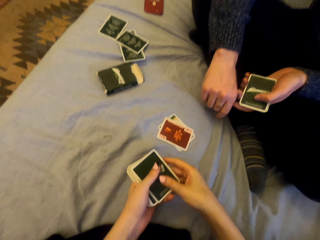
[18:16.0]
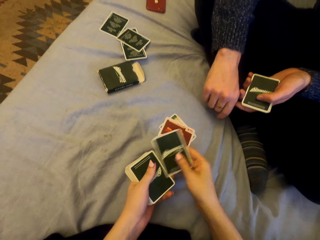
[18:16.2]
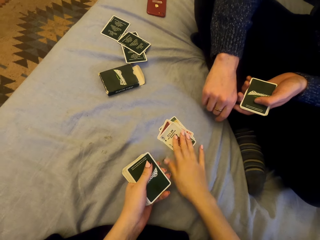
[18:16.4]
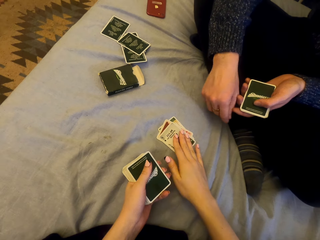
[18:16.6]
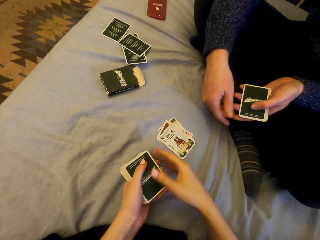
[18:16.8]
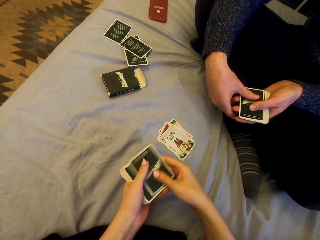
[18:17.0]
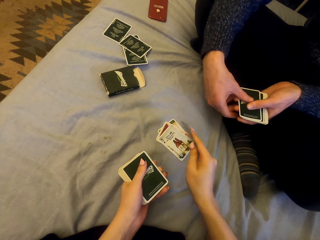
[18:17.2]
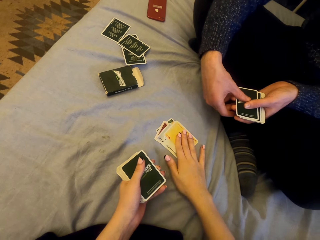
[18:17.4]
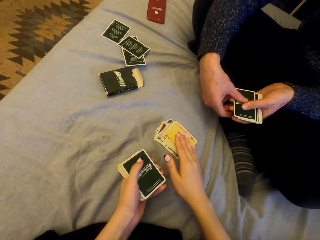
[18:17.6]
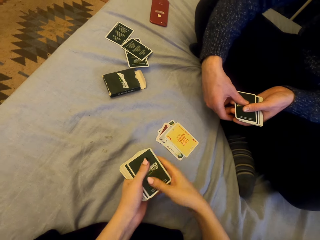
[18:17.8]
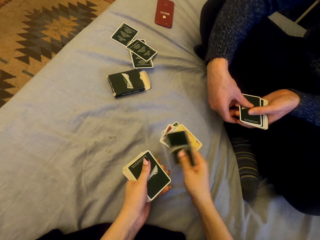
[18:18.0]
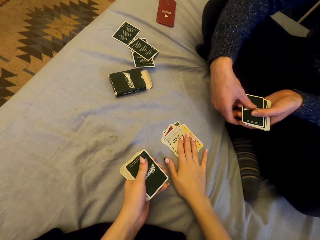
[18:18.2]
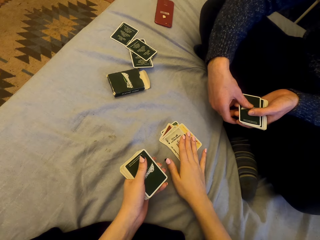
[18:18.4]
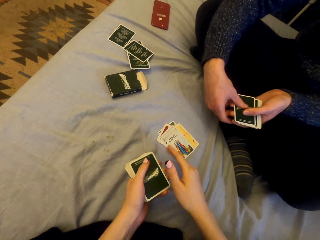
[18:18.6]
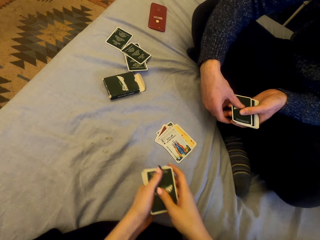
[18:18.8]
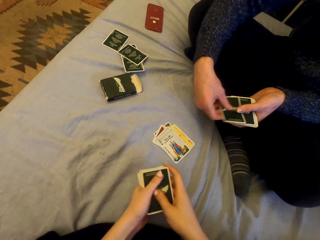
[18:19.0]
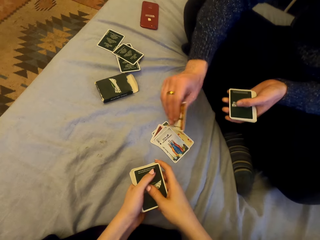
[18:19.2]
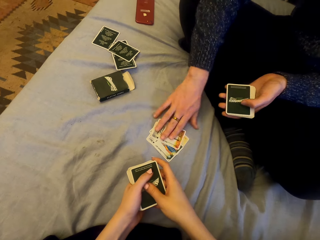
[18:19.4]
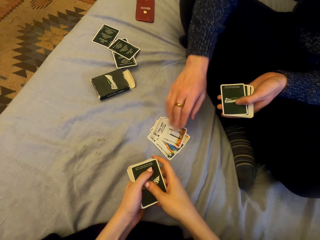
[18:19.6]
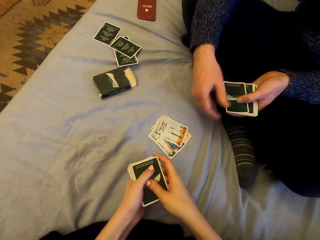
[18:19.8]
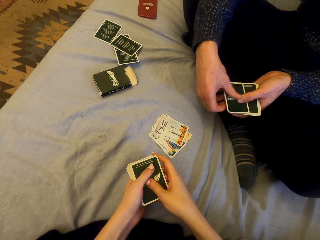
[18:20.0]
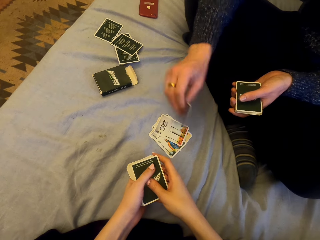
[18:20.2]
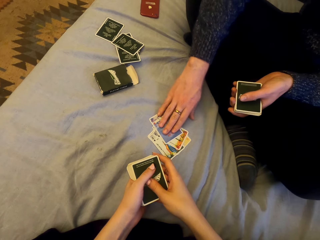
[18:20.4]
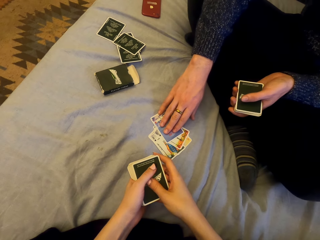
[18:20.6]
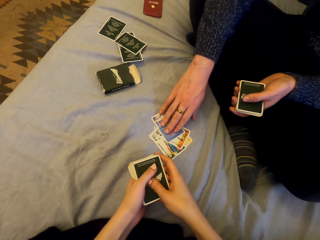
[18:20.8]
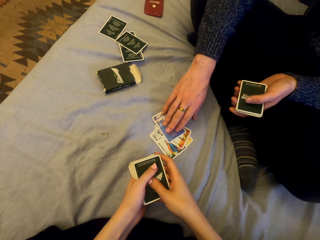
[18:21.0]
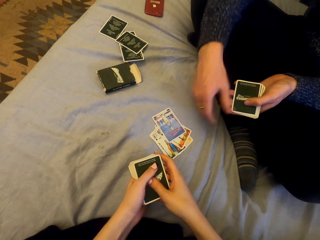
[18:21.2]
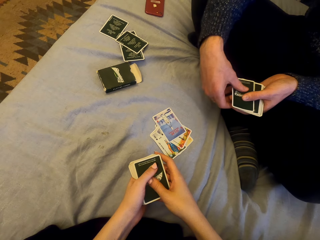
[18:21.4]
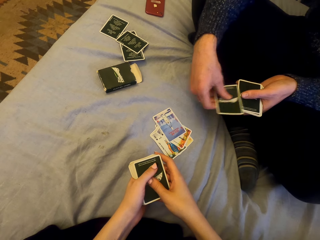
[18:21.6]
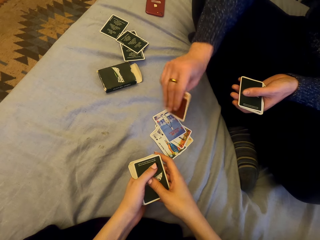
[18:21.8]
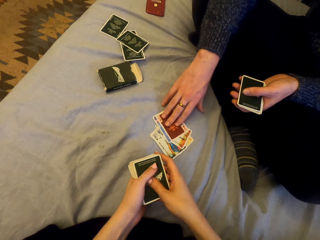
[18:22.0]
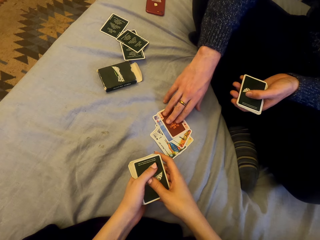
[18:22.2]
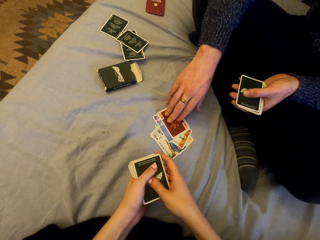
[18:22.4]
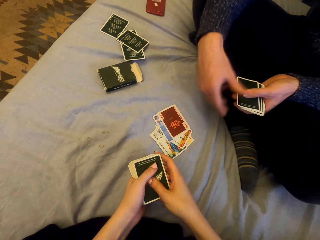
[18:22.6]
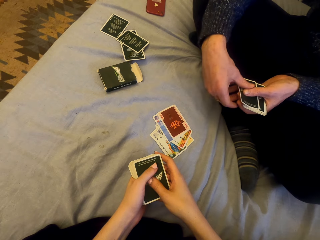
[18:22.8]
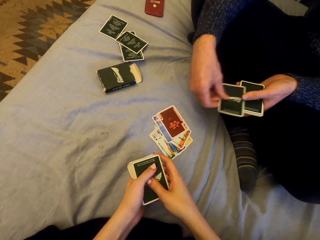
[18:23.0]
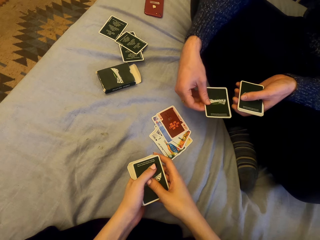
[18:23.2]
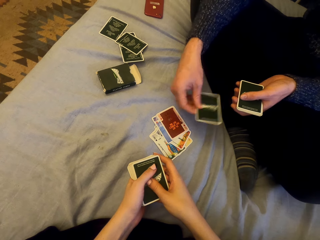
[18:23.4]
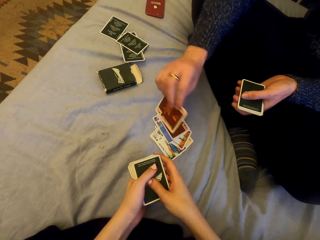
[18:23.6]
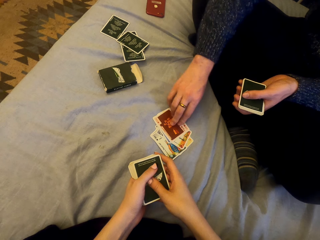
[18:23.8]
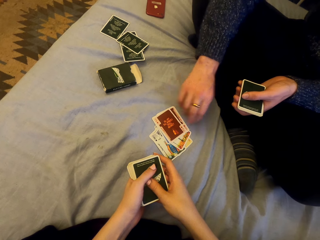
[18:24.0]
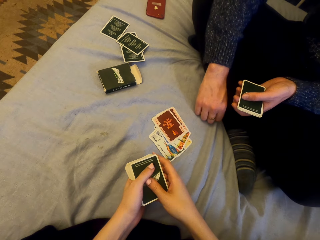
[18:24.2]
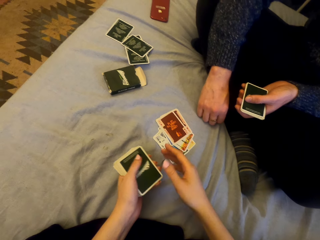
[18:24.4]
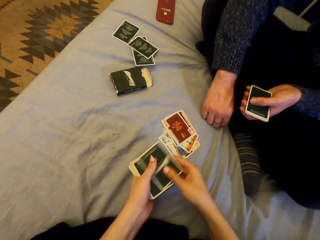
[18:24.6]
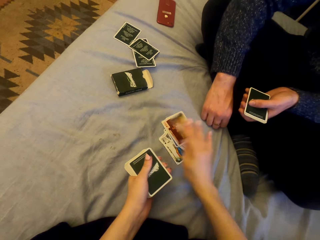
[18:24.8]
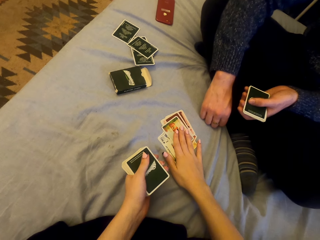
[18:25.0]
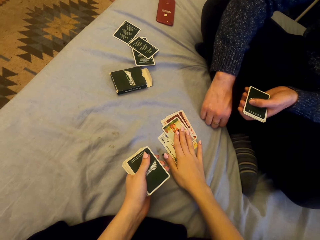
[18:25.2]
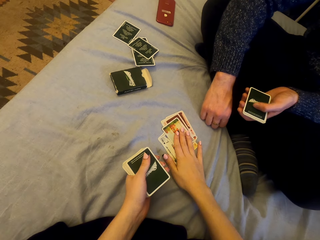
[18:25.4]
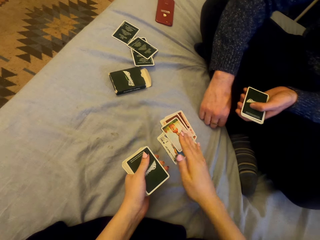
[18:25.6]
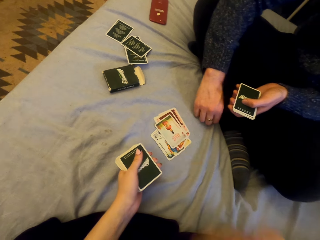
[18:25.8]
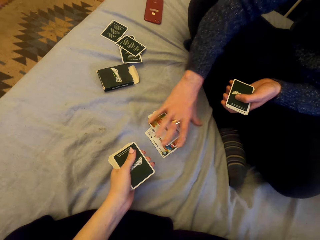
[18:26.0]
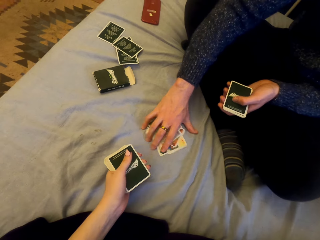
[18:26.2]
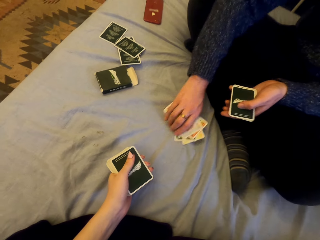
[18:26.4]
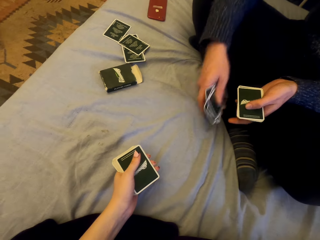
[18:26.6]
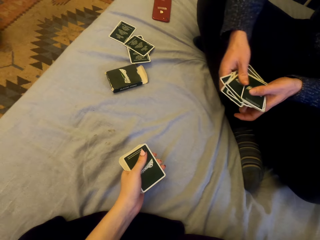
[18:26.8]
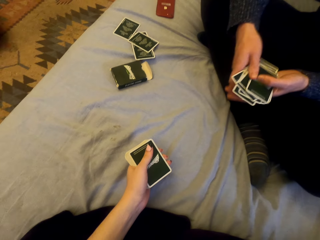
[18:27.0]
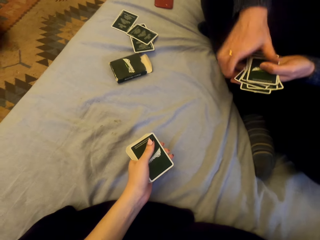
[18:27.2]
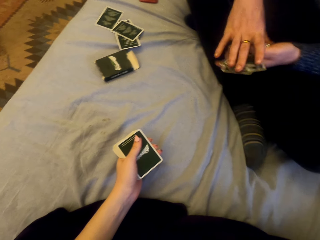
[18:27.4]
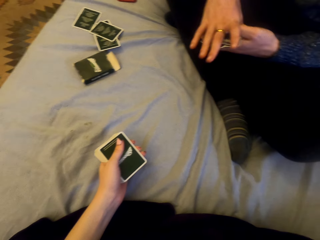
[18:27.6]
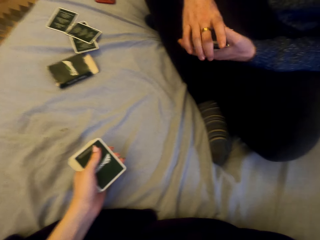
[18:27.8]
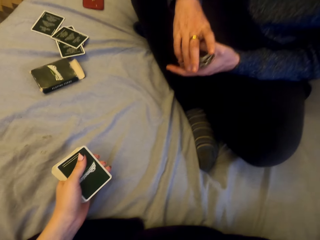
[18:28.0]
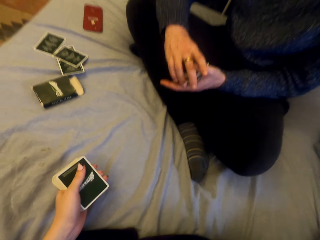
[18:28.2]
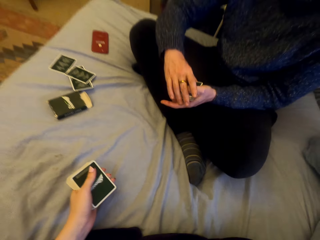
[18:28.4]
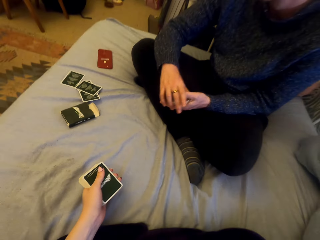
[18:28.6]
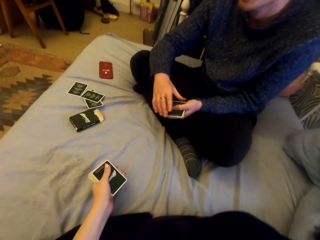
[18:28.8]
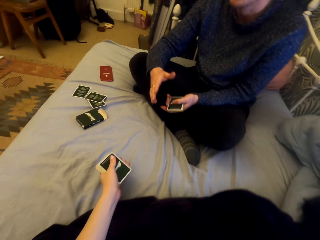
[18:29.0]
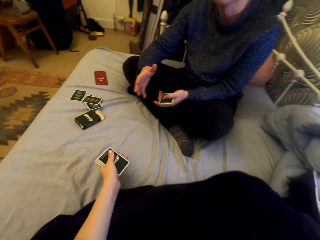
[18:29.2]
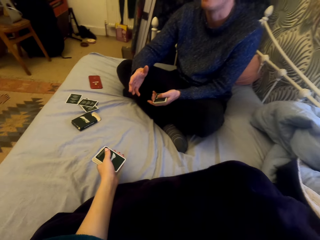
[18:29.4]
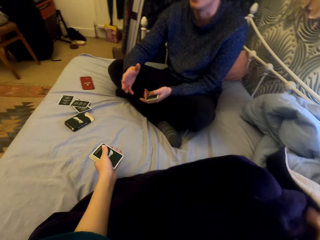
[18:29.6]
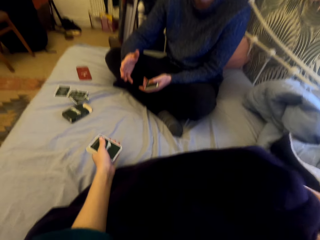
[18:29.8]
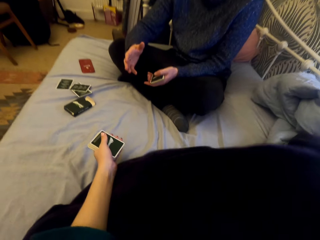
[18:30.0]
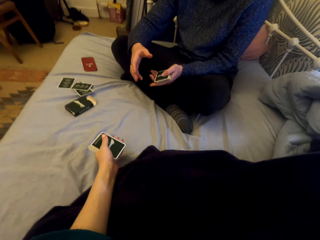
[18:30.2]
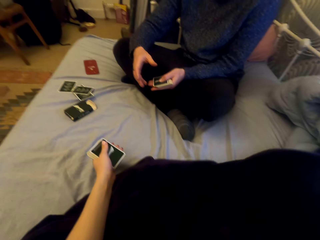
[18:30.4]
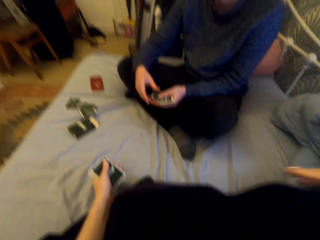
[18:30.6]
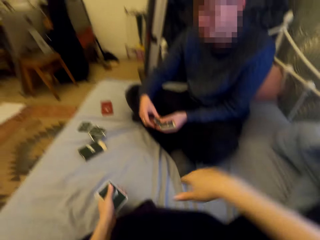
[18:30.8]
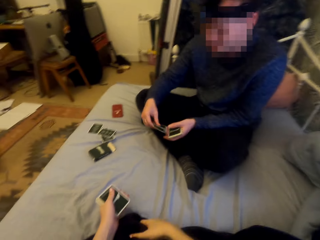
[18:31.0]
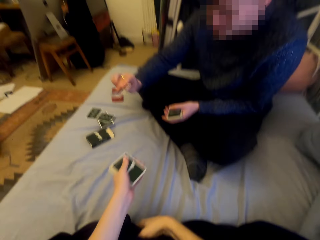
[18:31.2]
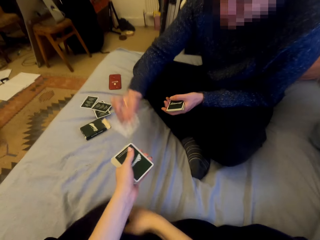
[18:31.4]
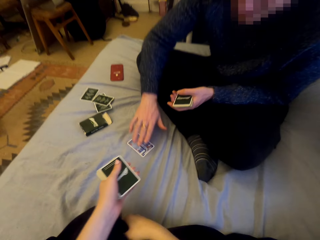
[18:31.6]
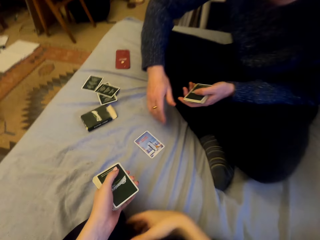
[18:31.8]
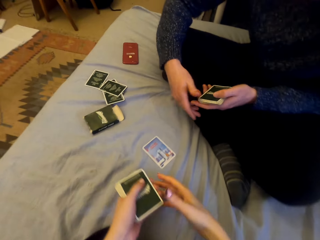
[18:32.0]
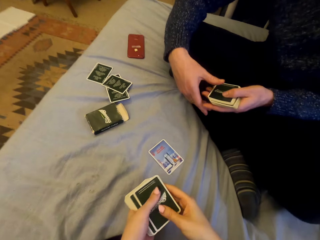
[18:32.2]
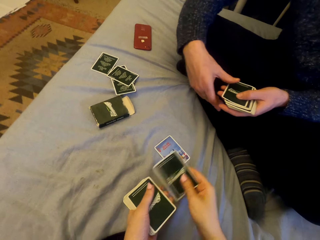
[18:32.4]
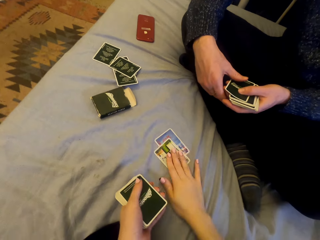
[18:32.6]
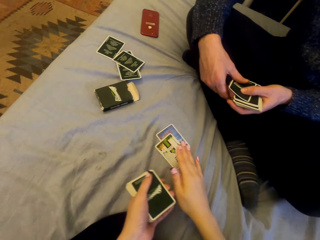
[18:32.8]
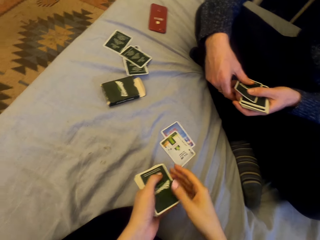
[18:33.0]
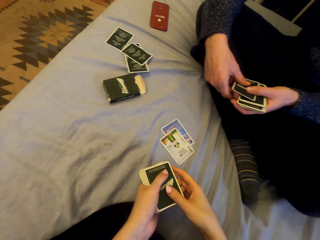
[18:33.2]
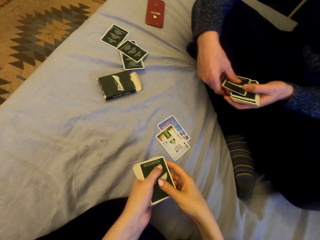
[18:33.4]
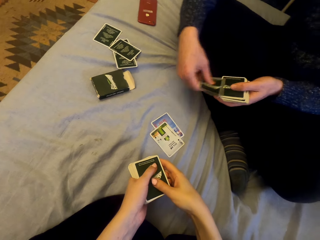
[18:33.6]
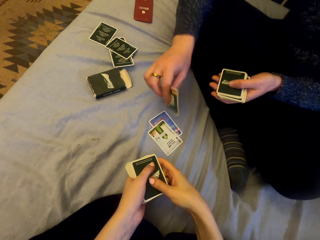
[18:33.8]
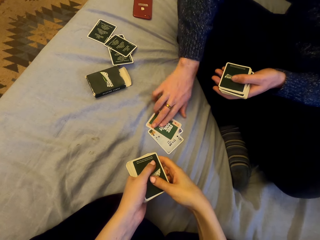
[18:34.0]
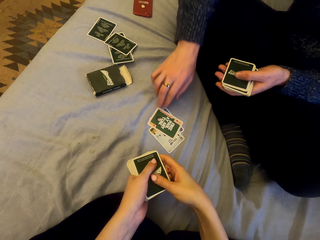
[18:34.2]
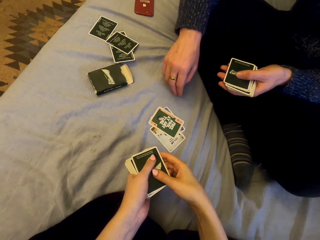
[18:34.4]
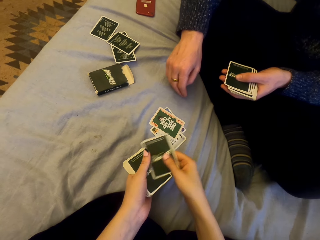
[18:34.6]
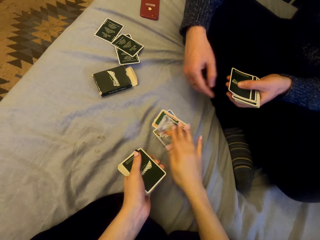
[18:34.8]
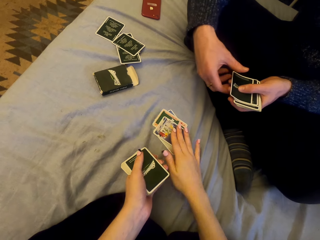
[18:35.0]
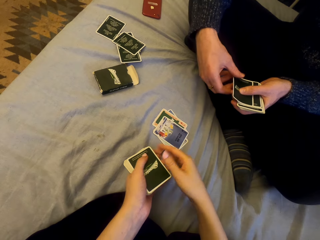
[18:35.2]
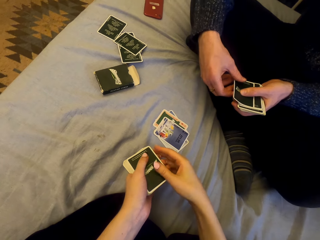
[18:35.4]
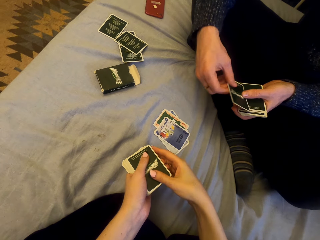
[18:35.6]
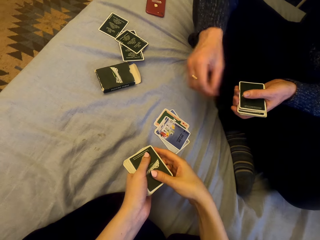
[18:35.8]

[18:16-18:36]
The camera wearer puts the card down. They put the card down repeatedly. A man puts the card down. He puts the card down repeatedly. The camera wearer puts the card down. The man picks the cards. The camera wearer talks with the man. The man plays cards with the camera wearer and puts the card down. The camera wearer puts the card down. The man puts the card down. The camera wearer puts the card down.

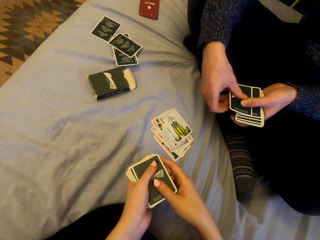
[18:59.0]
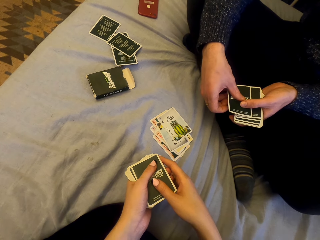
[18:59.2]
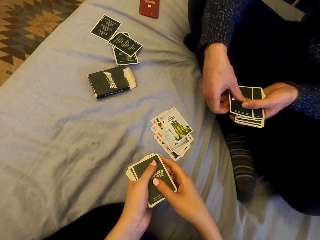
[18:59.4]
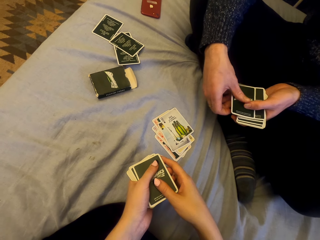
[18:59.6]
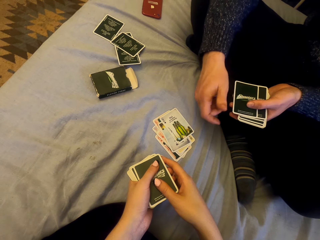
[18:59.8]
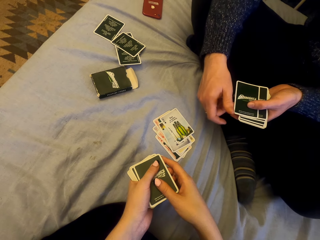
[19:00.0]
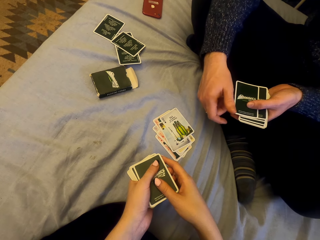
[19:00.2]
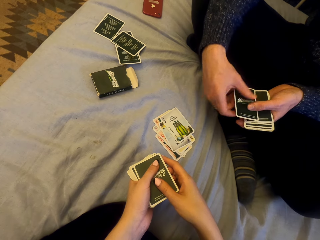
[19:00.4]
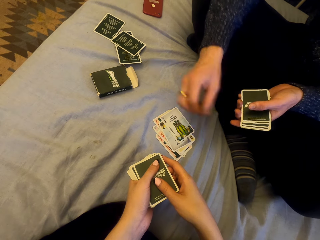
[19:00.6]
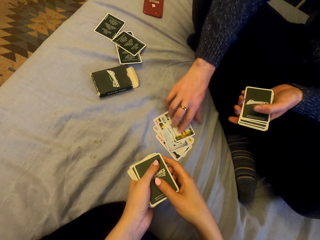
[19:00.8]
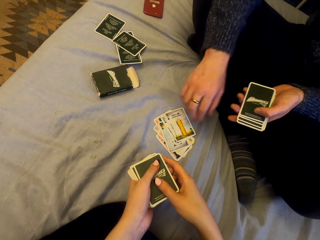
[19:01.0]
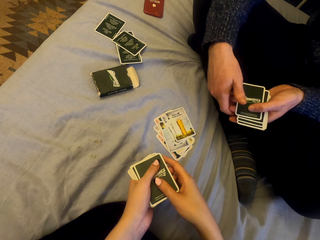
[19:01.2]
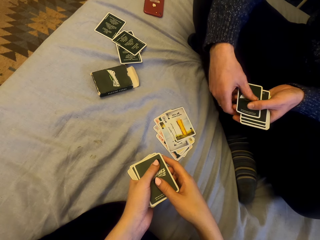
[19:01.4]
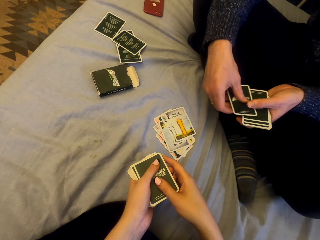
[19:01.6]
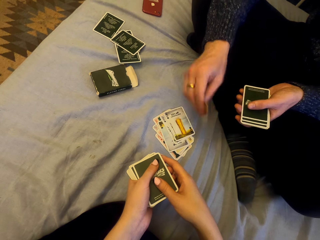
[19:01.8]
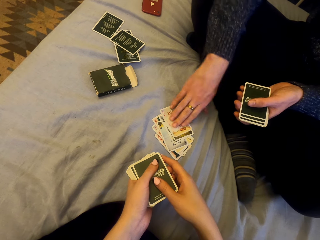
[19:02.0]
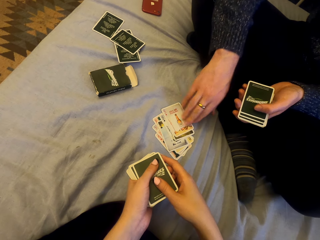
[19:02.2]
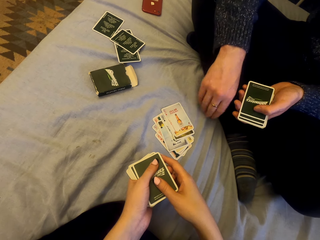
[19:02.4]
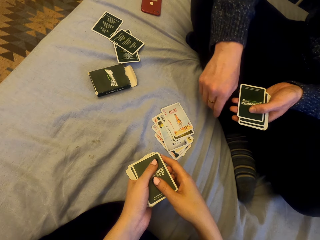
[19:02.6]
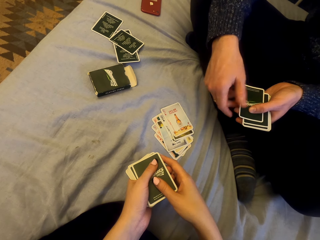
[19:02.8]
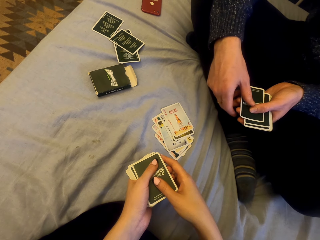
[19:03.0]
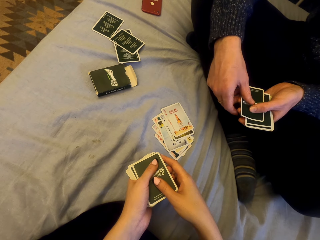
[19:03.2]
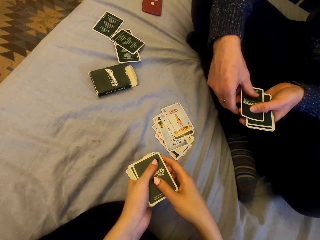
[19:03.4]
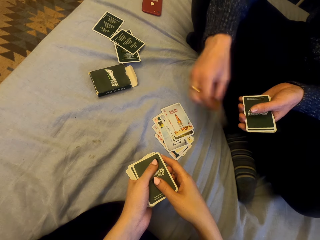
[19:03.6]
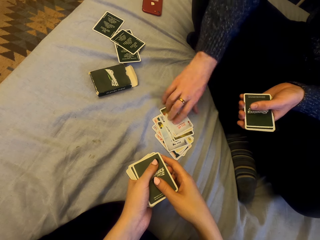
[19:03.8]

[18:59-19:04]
A man puts the card down. He puts the card down repeatedly.
